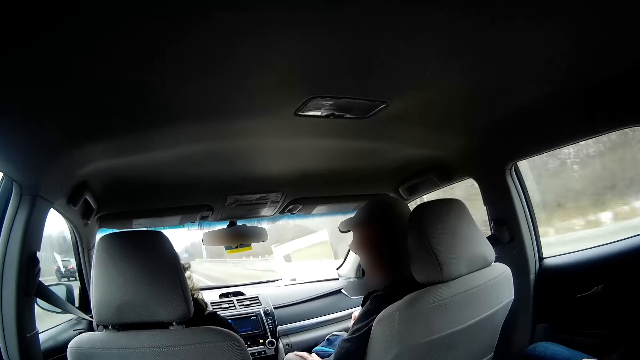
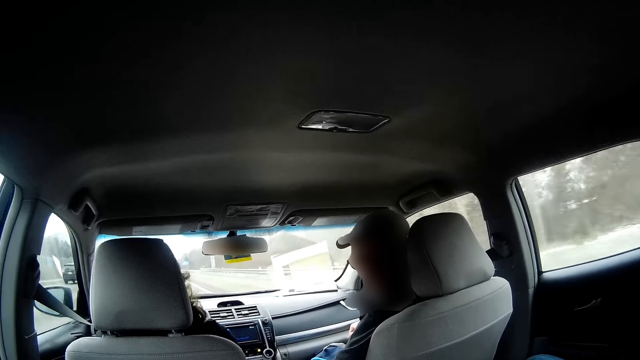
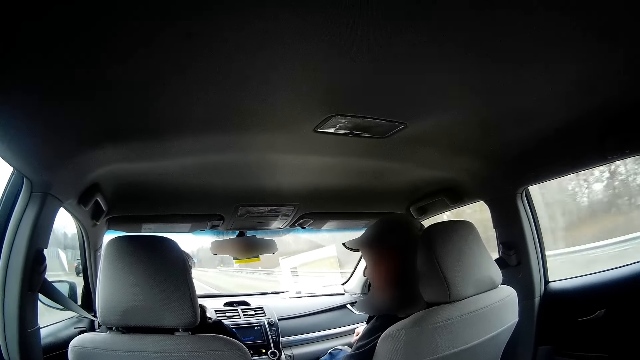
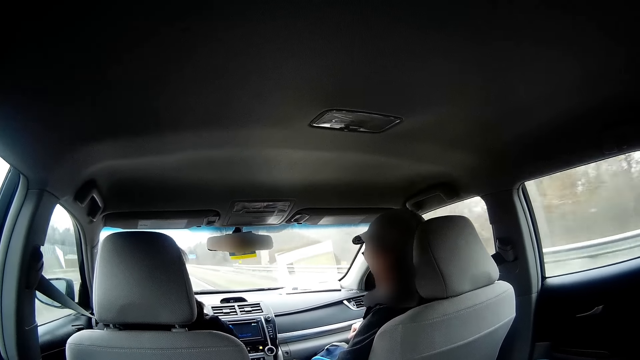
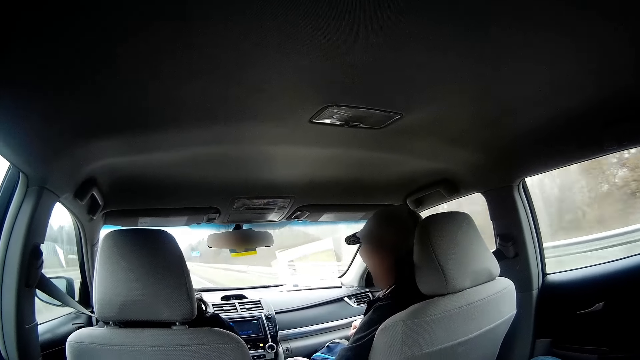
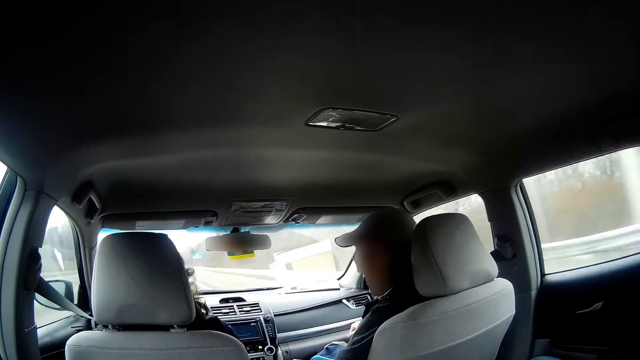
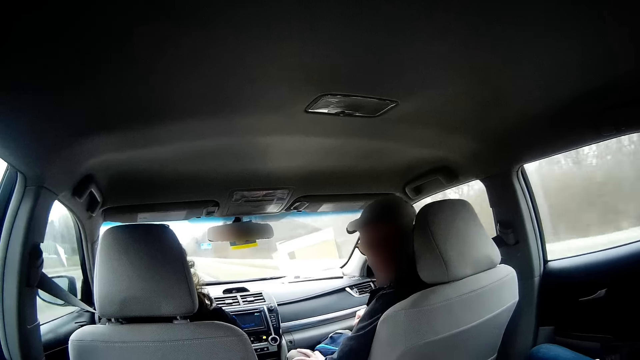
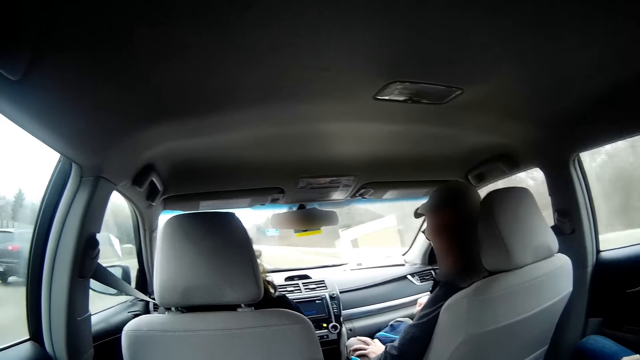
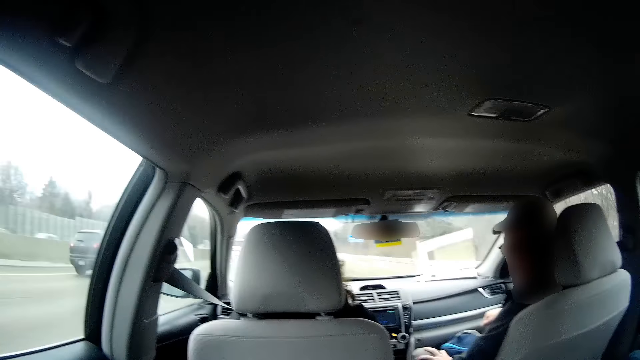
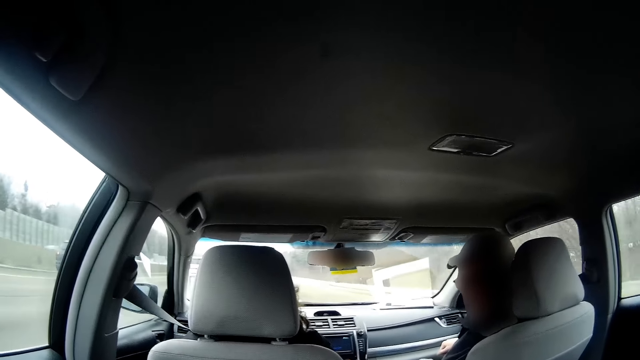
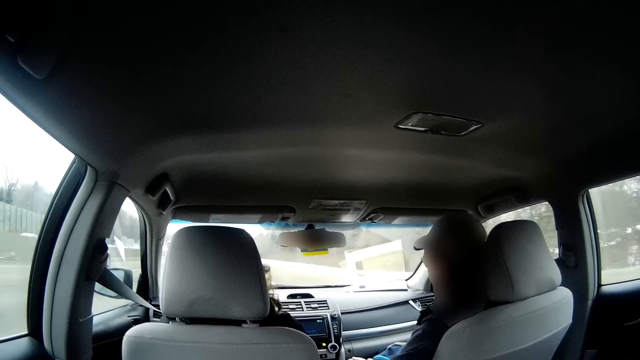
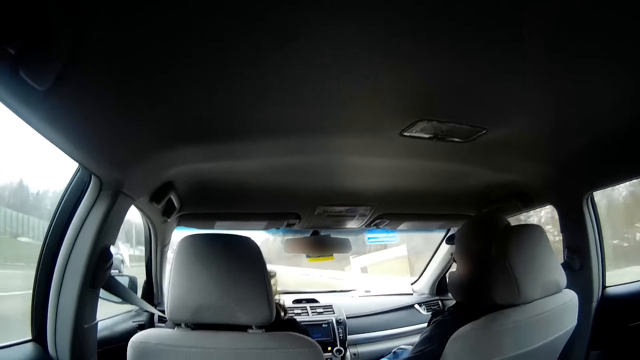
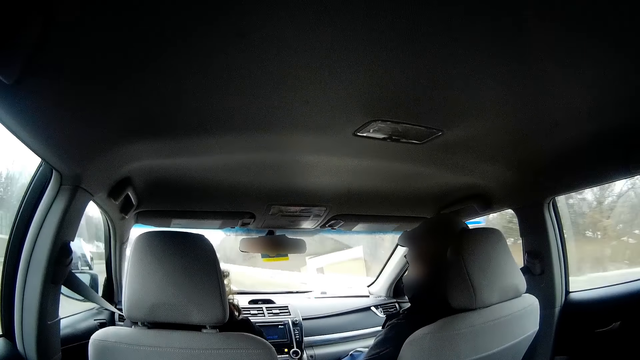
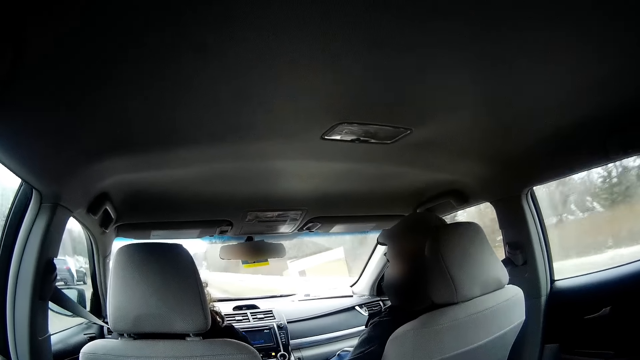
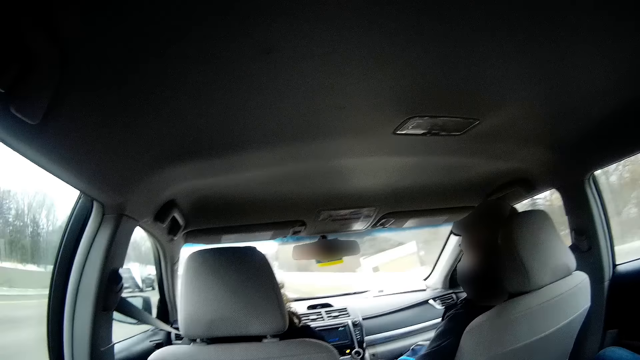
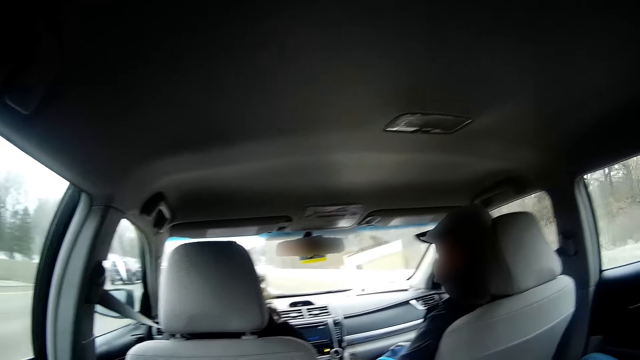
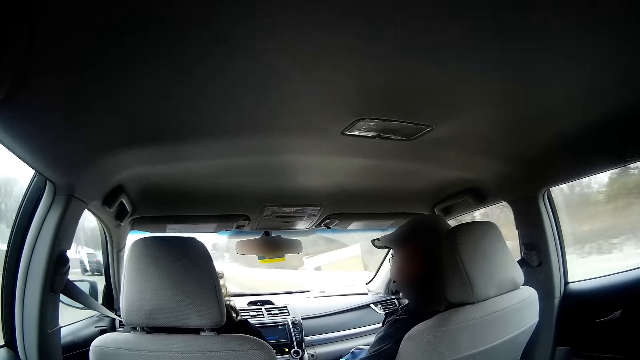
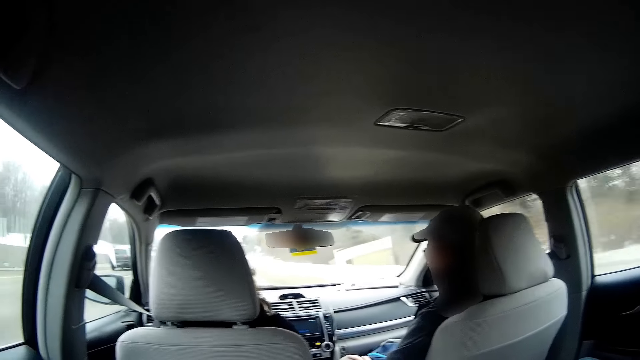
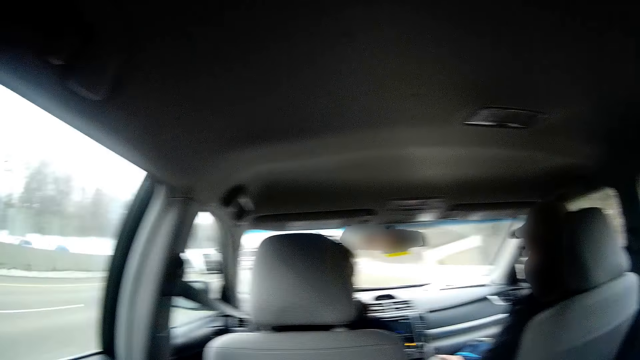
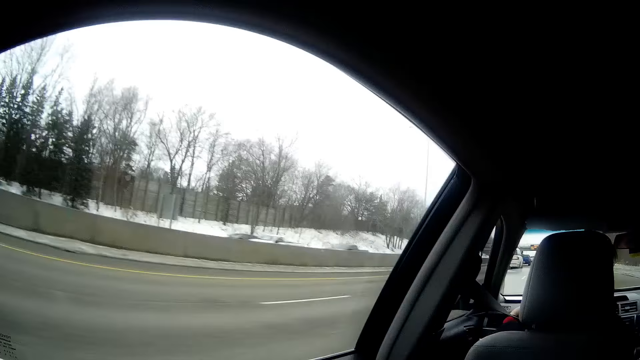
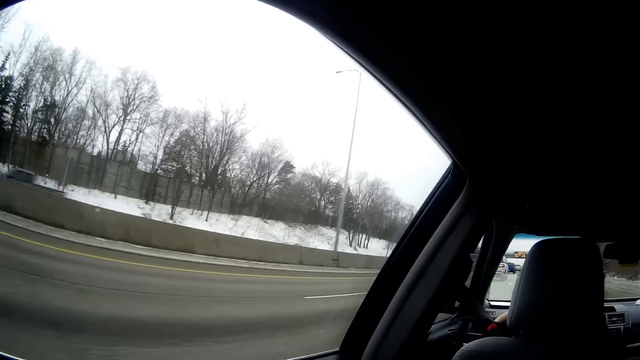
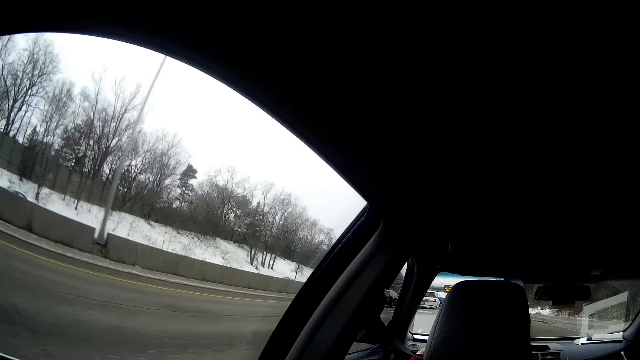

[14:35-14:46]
The man interacts with the driver.

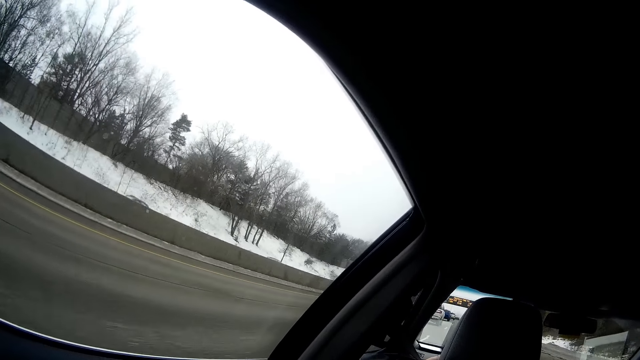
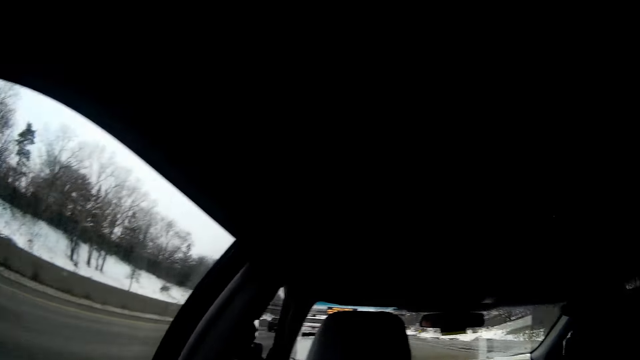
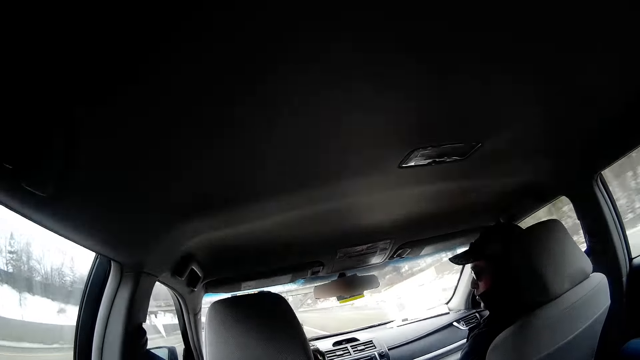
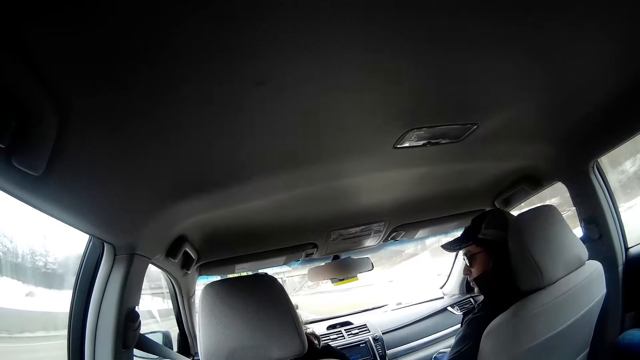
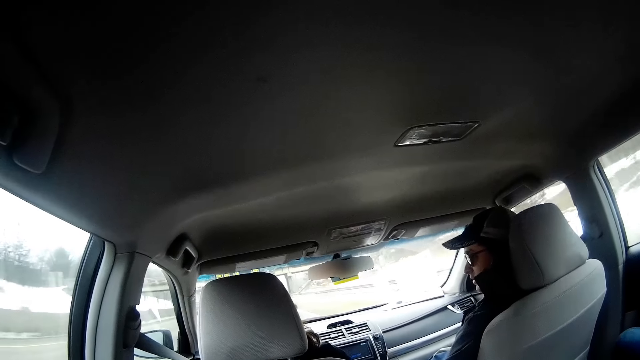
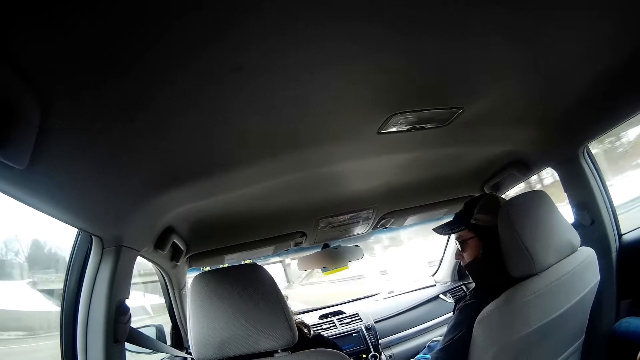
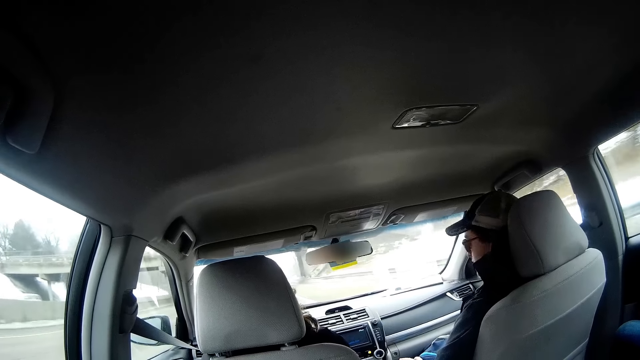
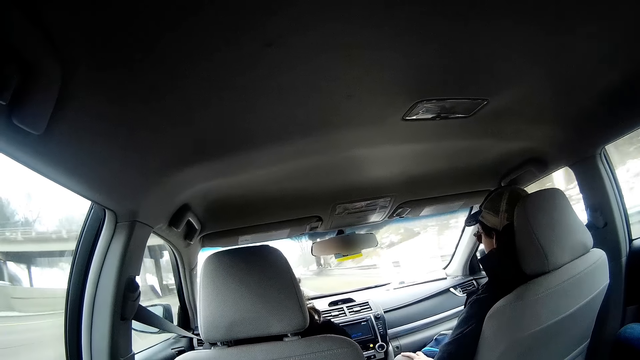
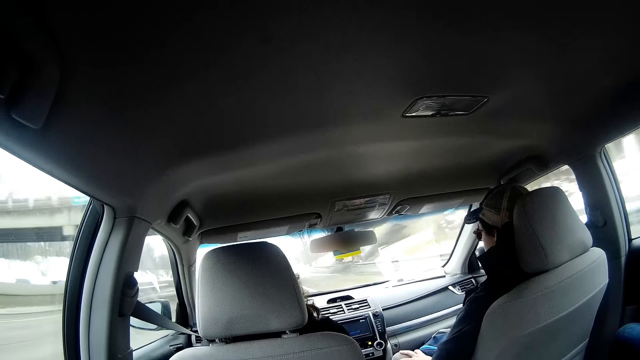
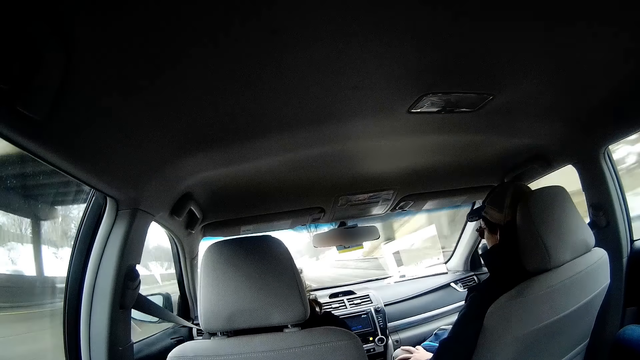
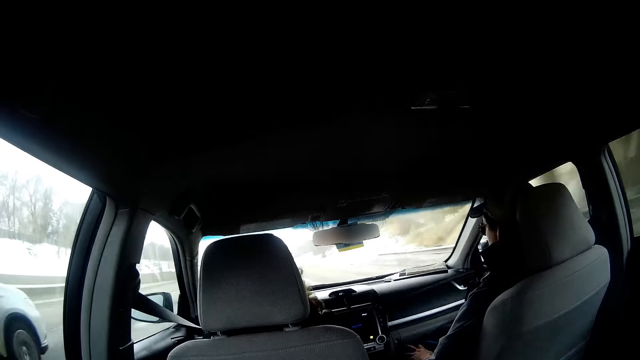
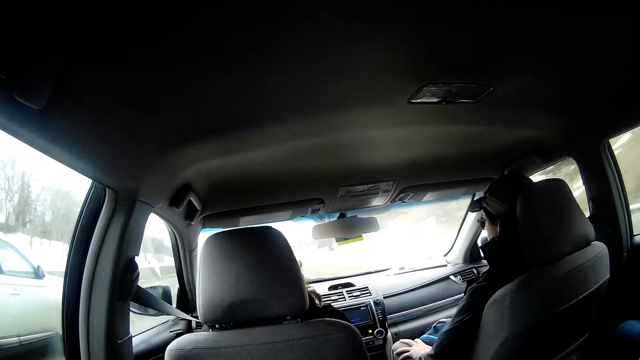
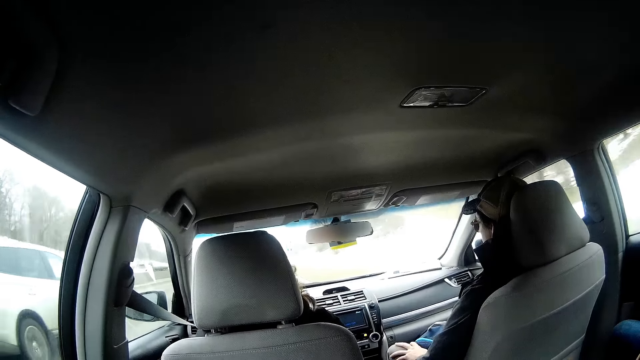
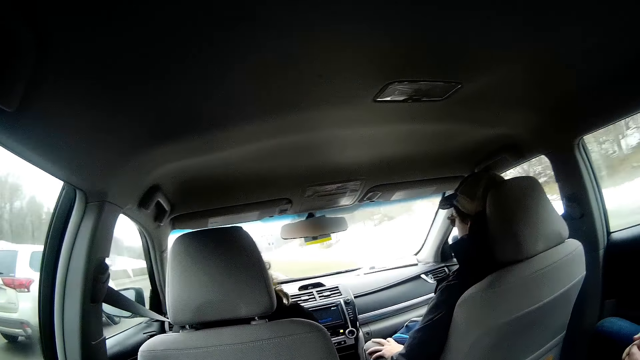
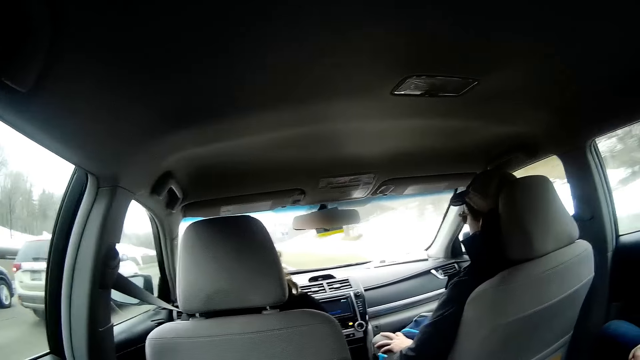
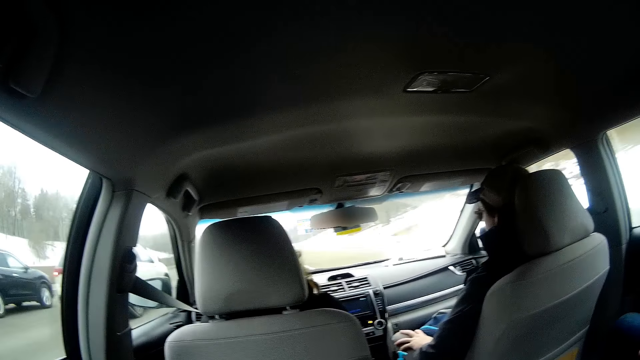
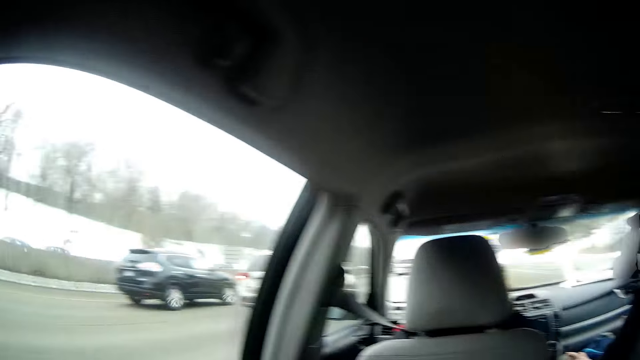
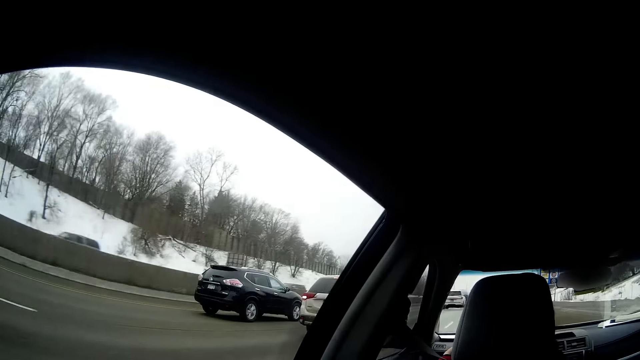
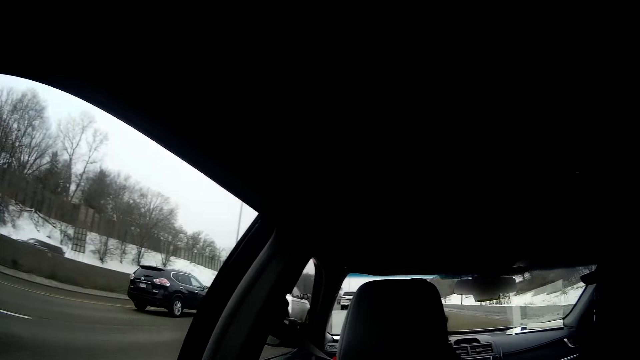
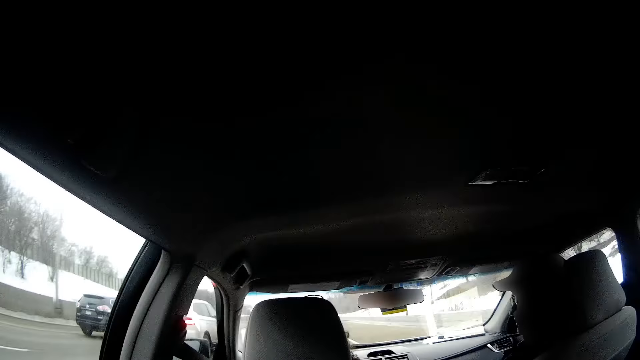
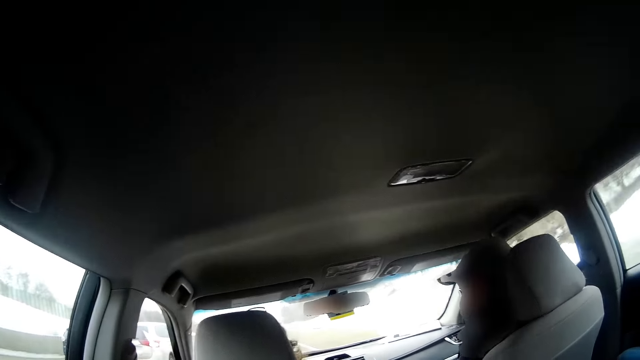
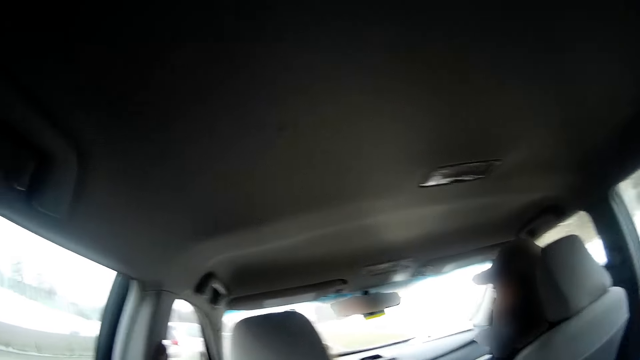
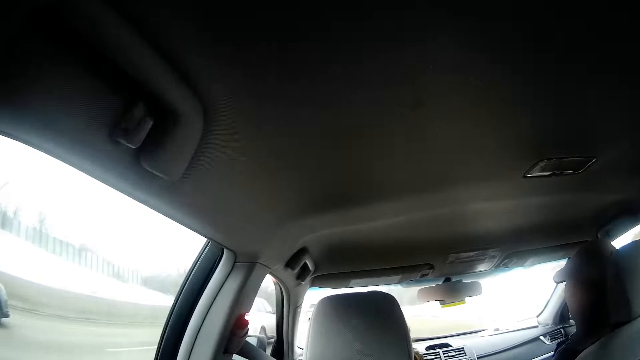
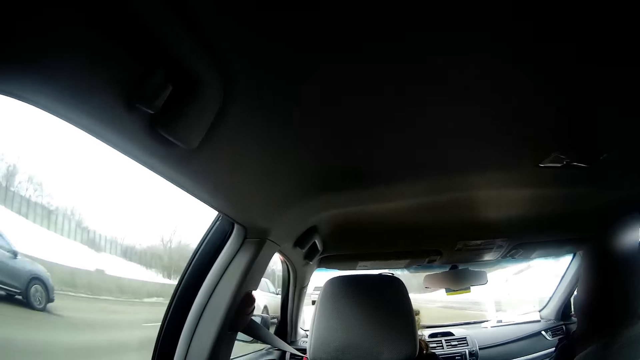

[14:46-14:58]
A person looks at another person.
